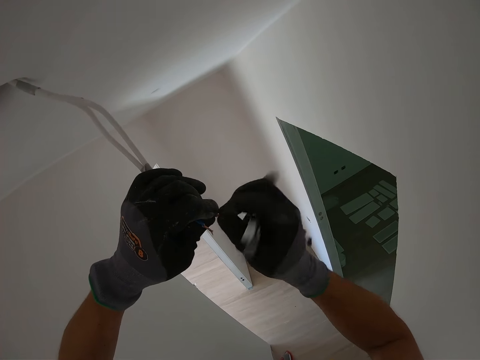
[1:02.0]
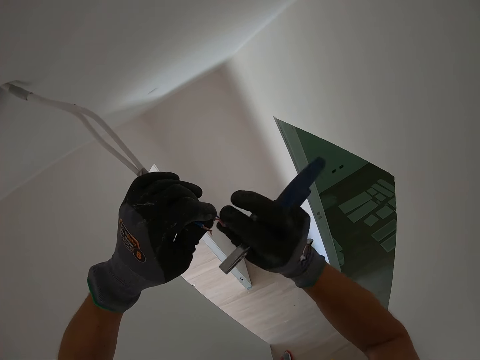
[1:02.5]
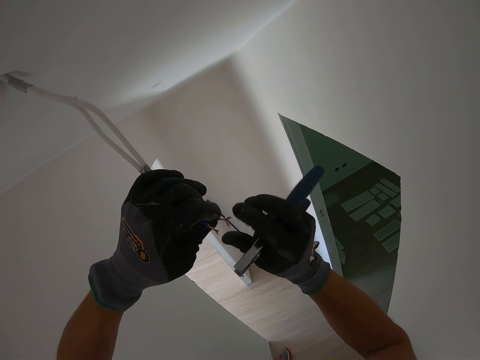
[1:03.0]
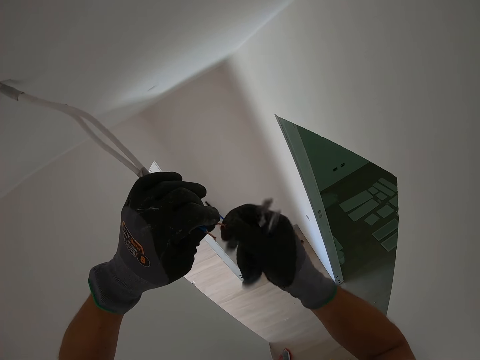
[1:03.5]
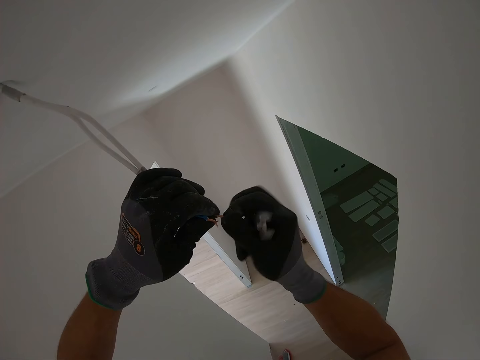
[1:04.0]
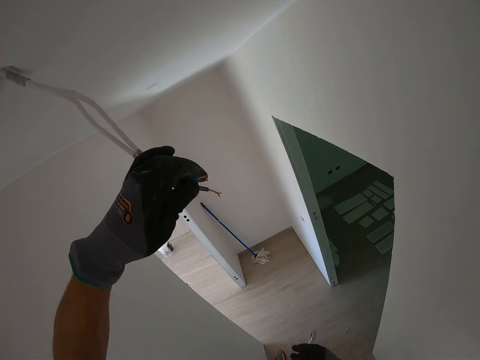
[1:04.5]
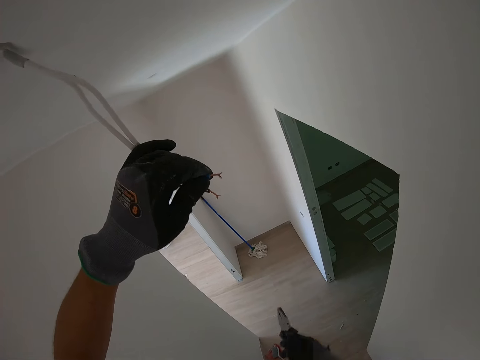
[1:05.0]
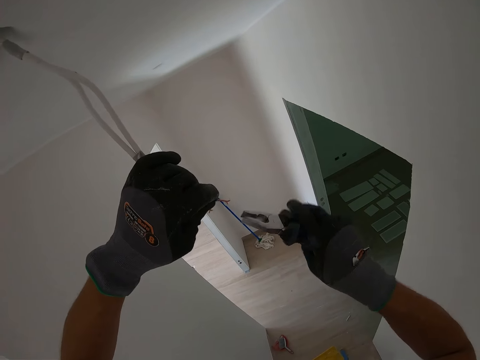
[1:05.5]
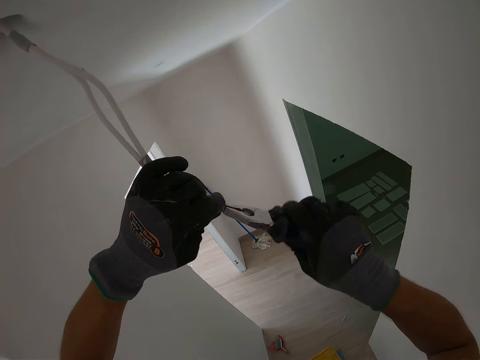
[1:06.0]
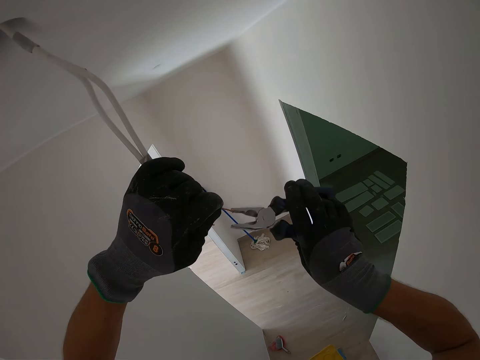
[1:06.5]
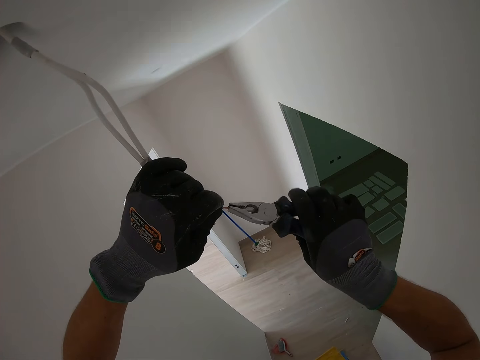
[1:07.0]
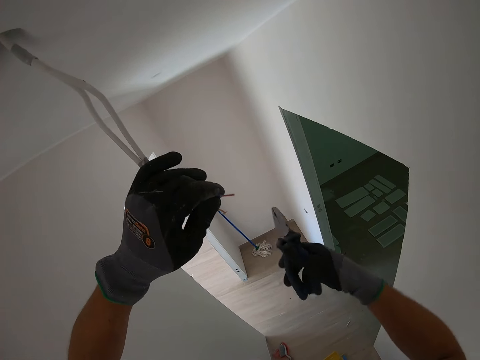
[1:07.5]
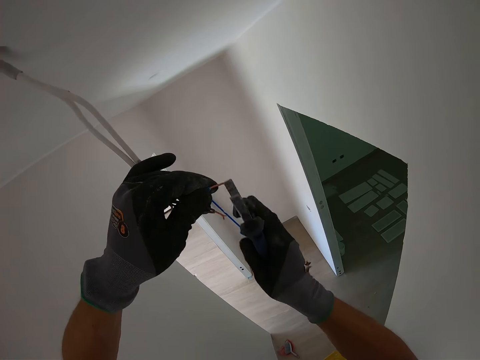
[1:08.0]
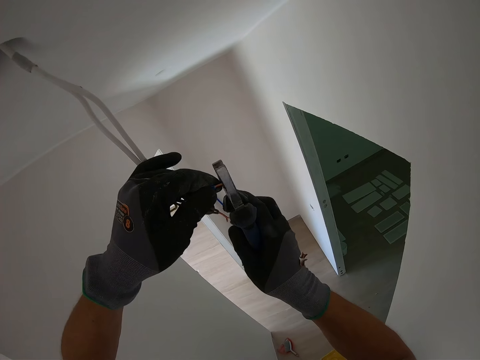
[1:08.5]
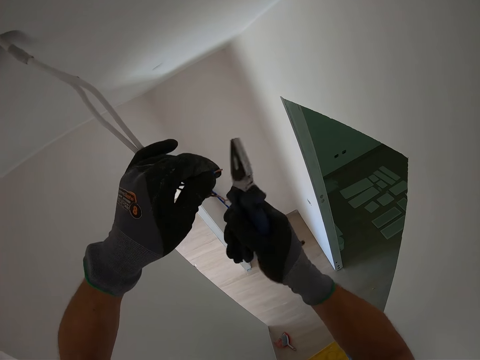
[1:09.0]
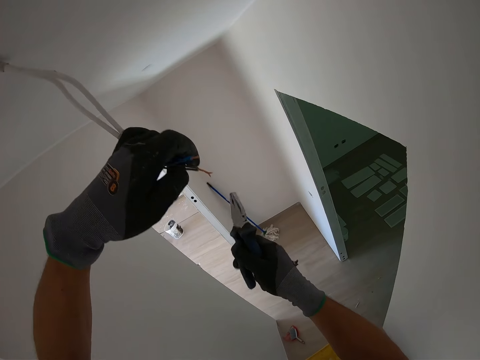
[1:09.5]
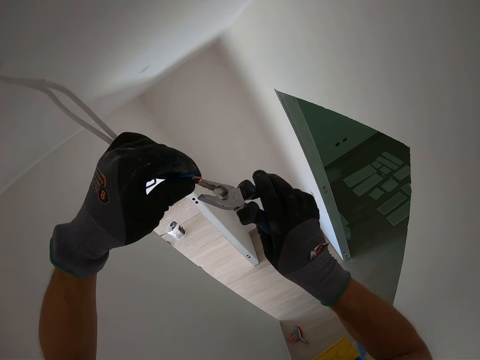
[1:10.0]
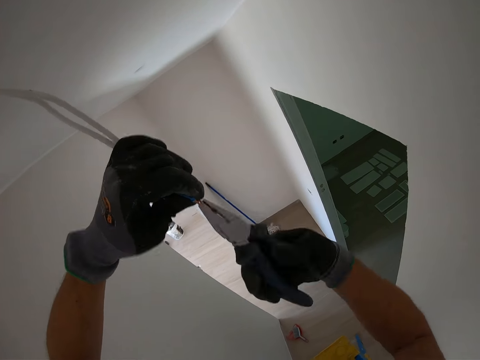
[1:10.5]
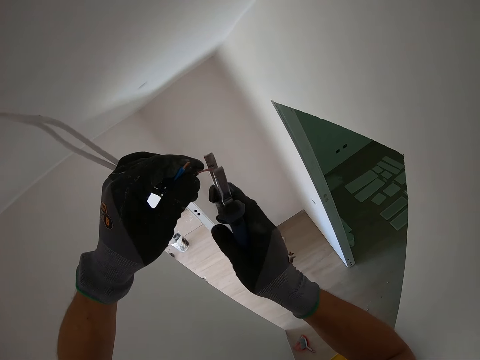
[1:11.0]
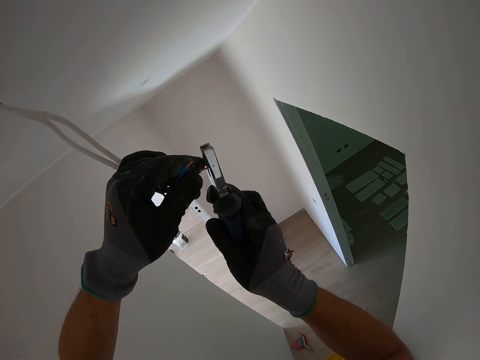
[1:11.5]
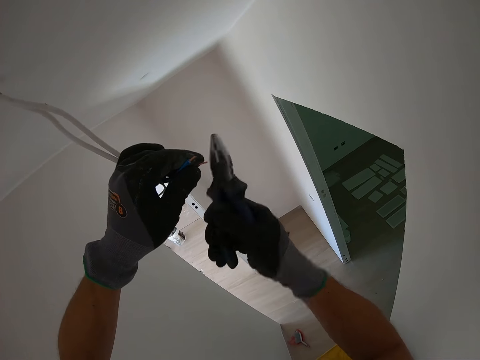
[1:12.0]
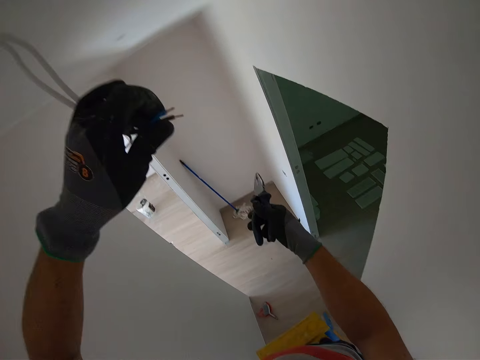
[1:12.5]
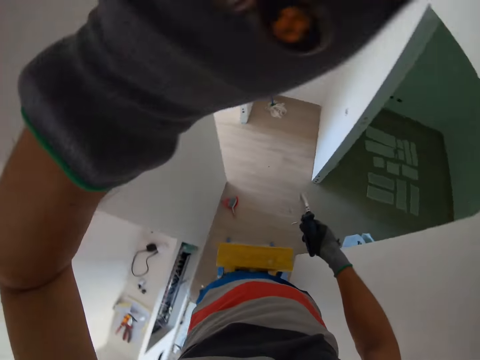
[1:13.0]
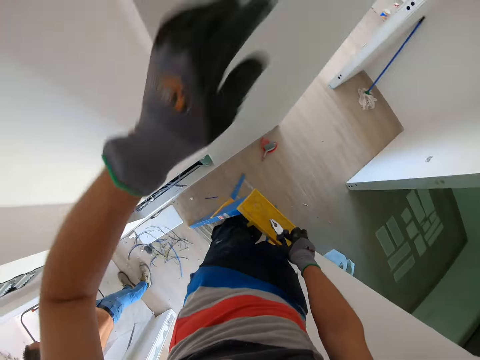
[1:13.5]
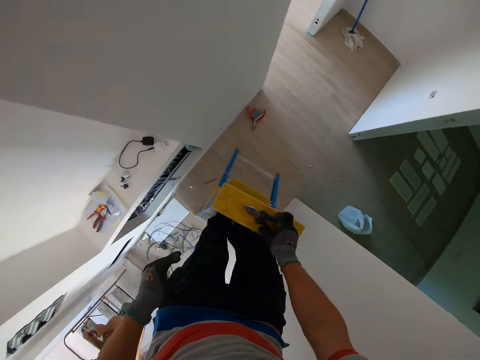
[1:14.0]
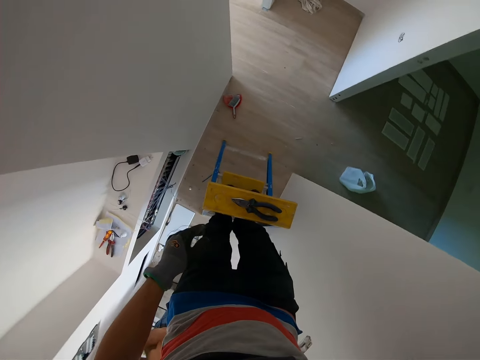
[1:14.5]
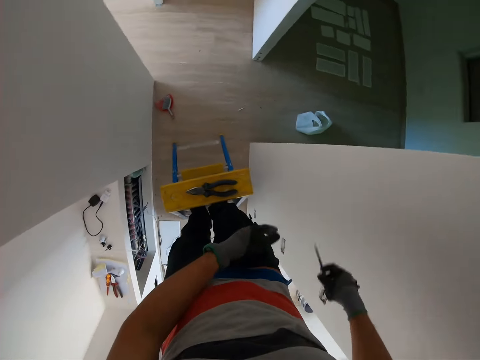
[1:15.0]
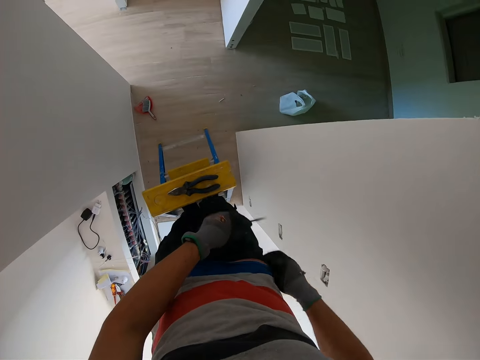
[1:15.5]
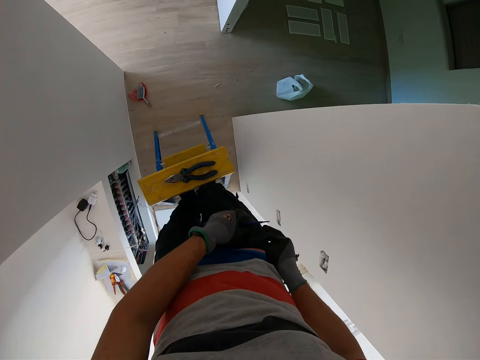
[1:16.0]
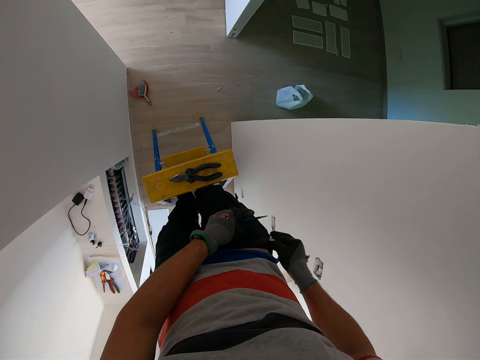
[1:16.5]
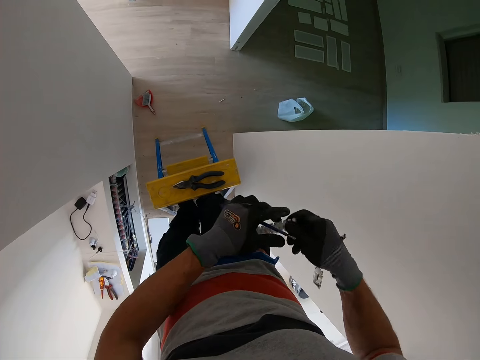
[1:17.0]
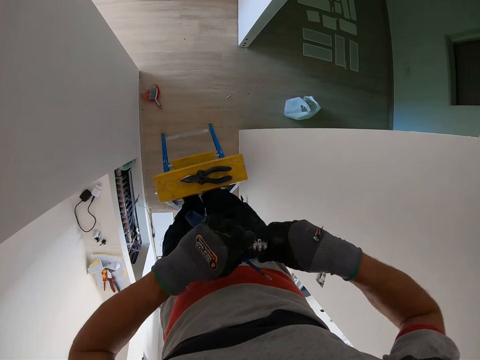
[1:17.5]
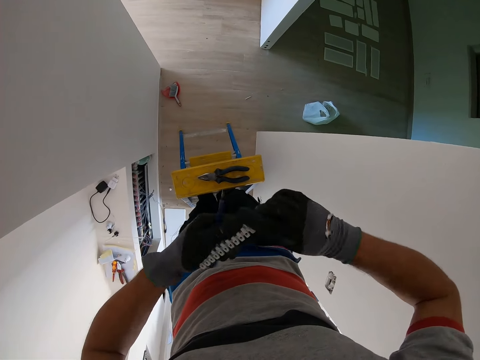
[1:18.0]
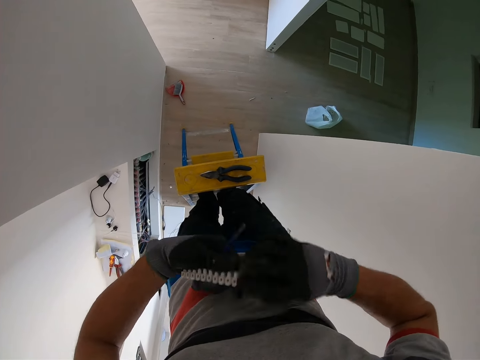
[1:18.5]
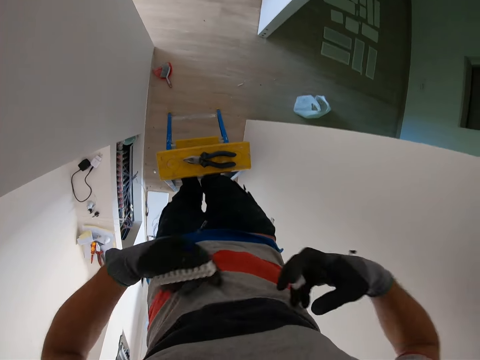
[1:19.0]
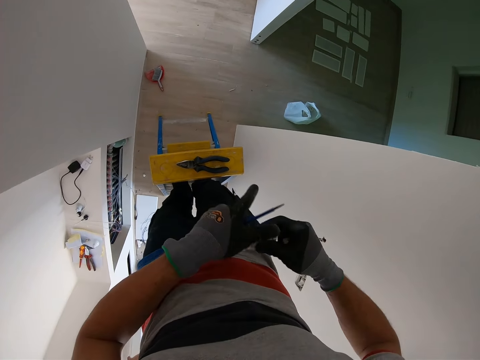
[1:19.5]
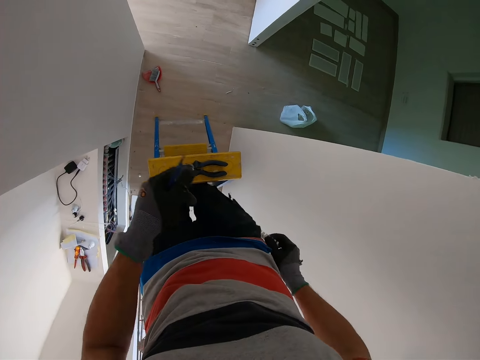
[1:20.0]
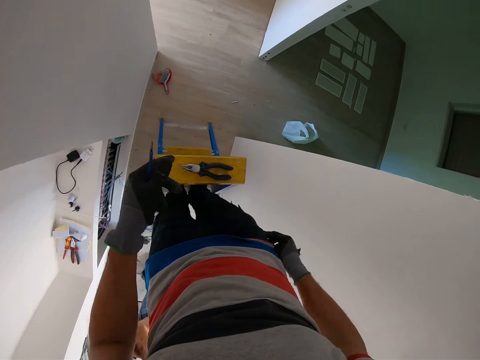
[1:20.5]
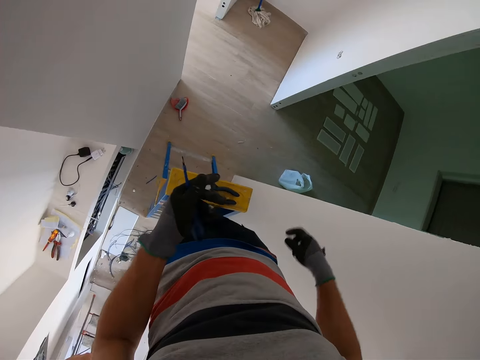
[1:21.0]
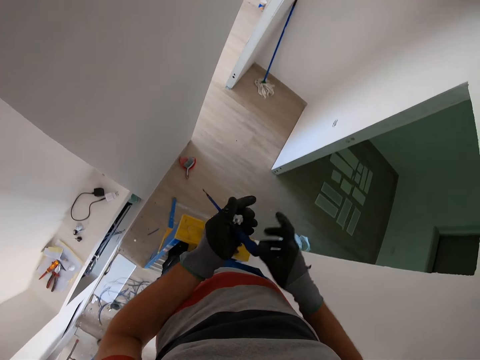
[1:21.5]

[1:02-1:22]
The camera wearer cuts a cable using a spanner. He puts down pliers. He picks up a screwdriver from his pocket. He picks up the screwdriver again.

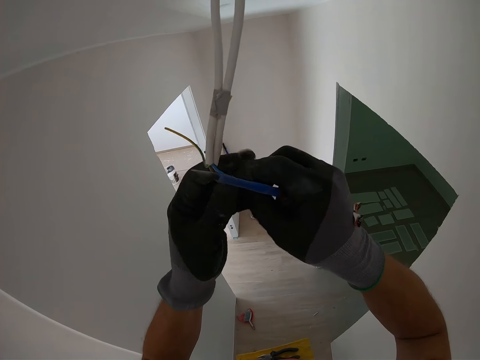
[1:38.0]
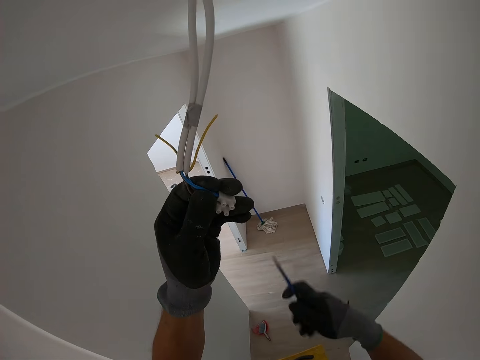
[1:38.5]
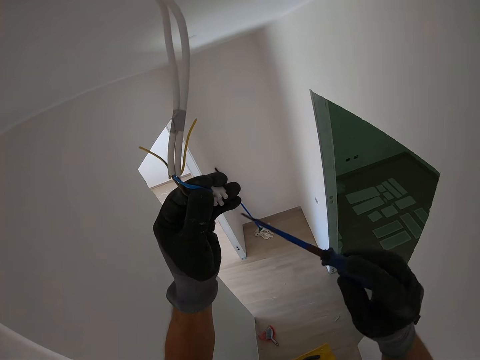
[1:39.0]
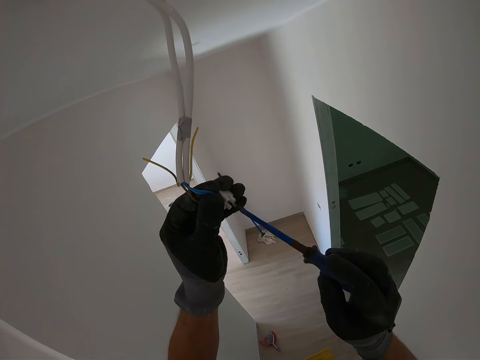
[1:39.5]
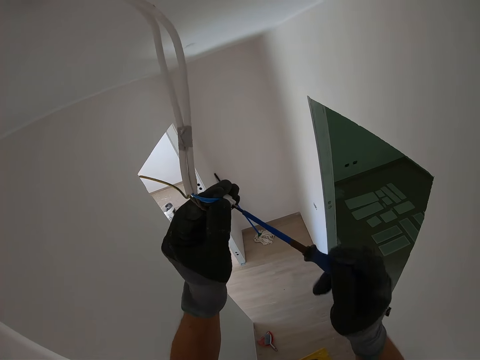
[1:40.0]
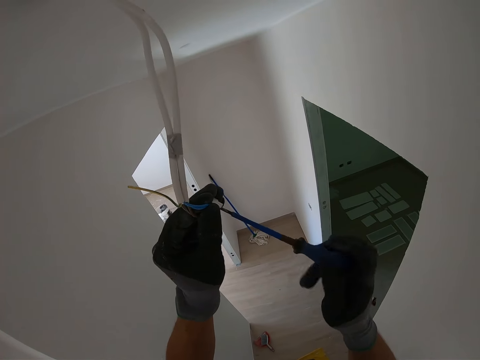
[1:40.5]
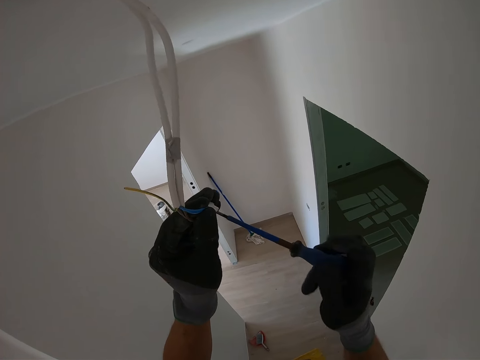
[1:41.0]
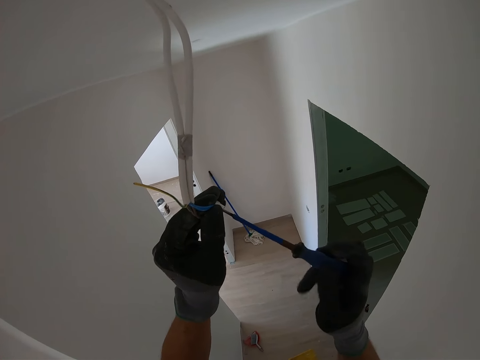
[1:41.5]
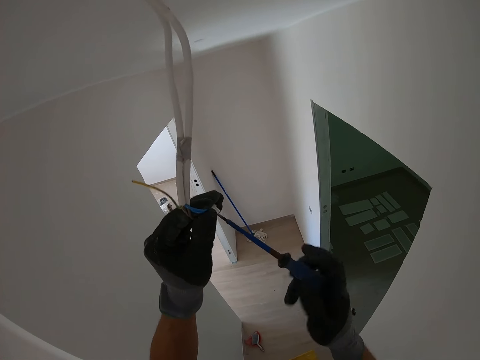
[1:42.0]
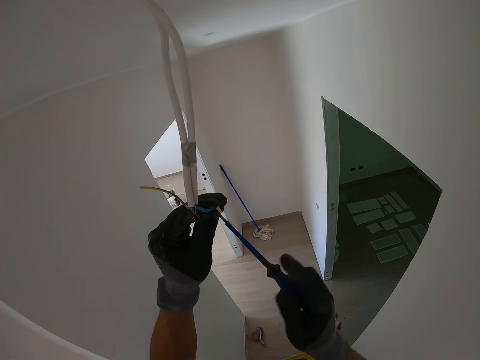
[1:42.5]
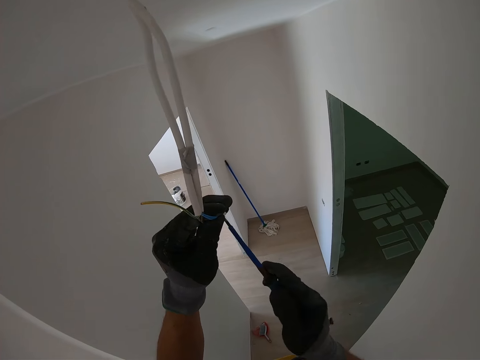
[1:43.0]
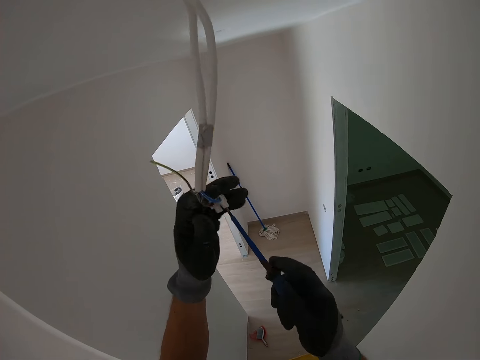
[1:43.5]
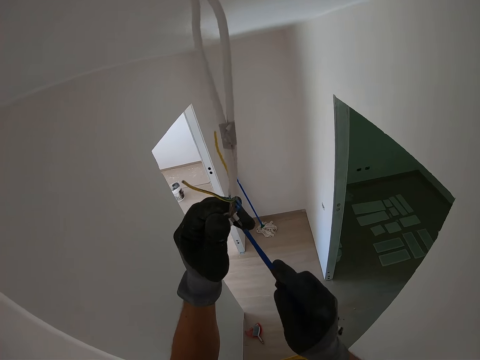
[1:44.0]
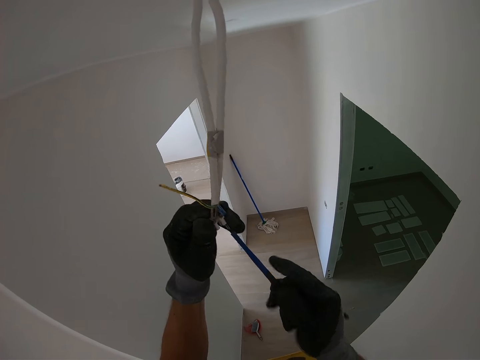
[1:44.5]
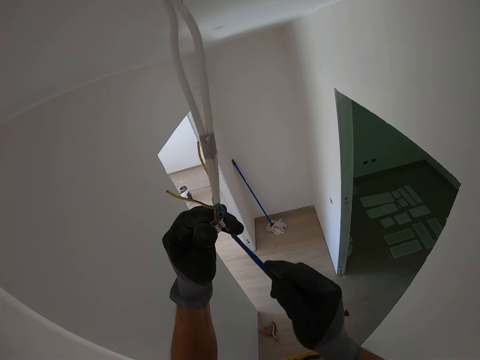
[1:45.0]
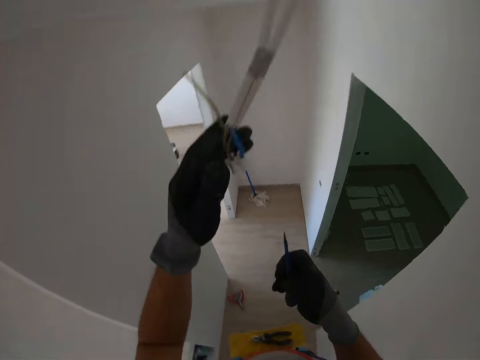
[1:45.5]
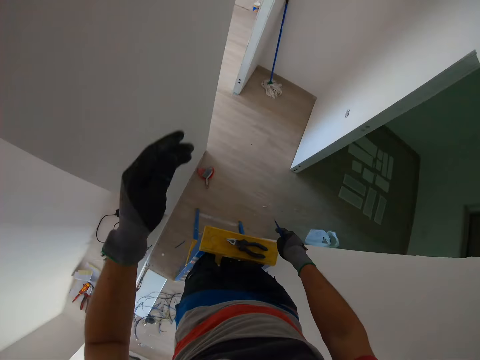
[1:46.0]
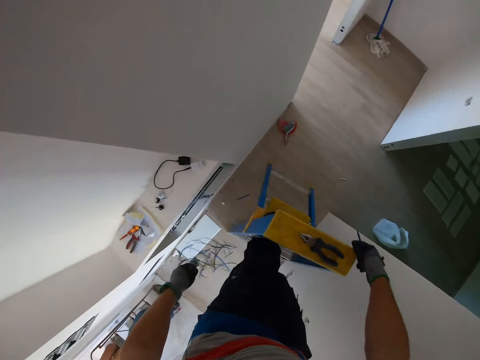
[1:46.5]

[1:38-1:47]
The camera wearer tightens something with the screwdriver.
